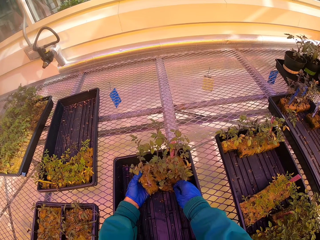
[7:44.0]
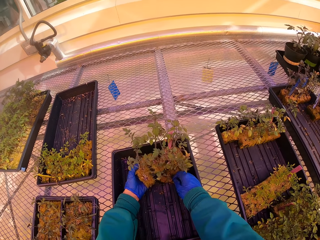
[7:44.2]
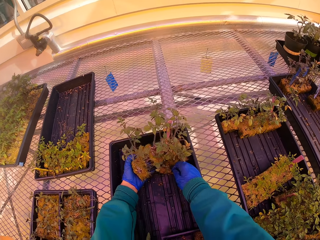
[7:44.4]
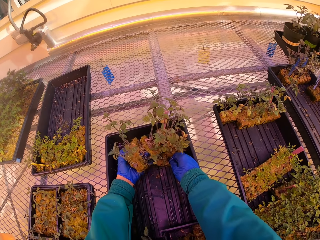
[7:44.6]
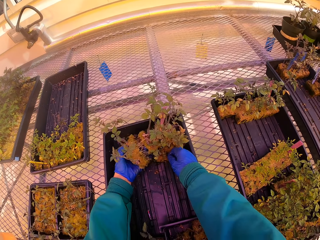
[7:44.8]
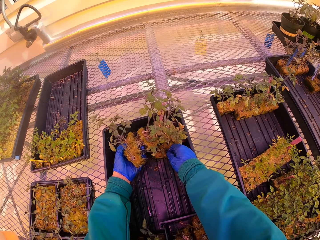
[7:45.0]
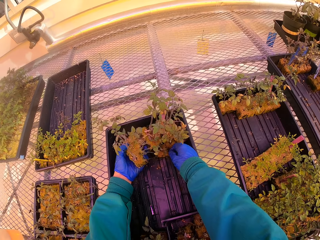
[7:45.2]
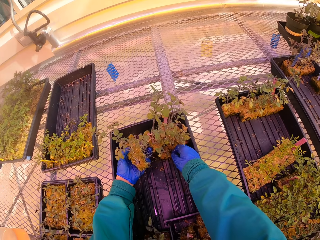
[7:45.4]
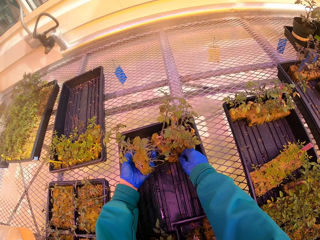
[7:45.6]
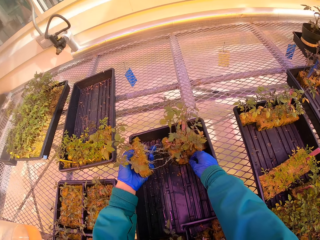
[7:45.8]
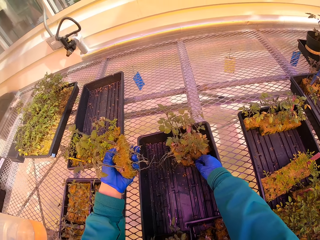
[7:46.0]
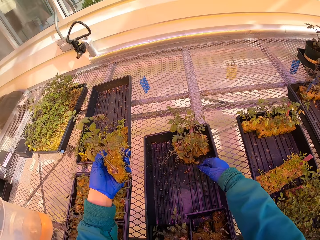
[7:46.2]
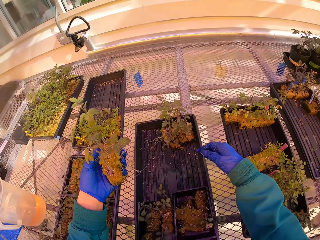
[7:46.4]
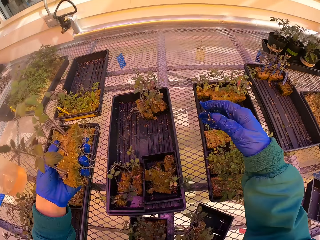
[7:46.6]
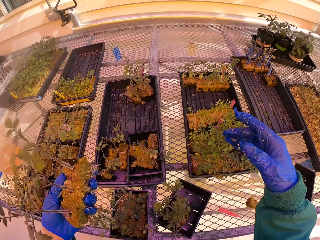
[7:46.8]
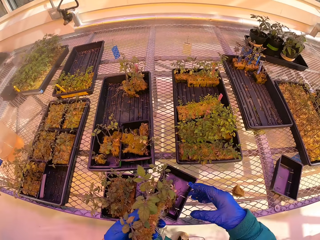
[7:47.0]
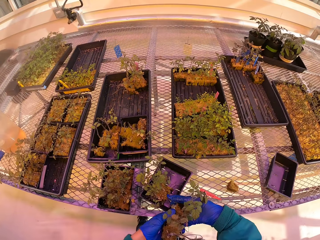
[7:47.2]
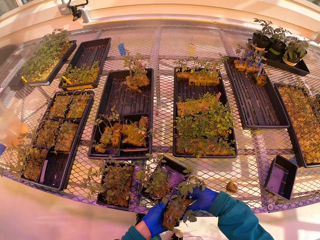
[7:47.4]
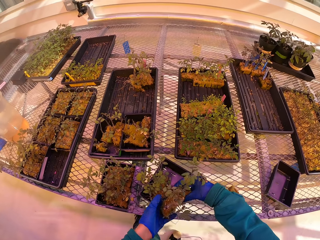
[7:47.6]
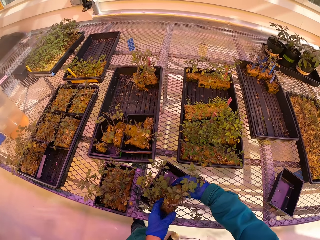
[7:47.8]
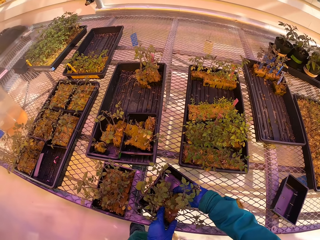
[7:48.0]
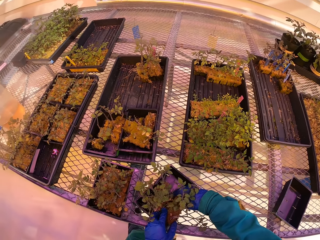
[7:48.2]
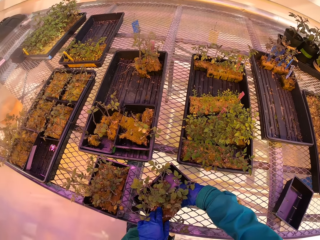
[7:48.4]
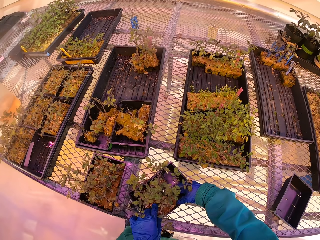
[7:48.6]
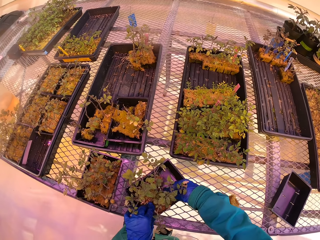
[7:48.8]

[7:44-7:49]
The camera wearer holds seedlings with the other hand. They put the seedlings in the half tray.

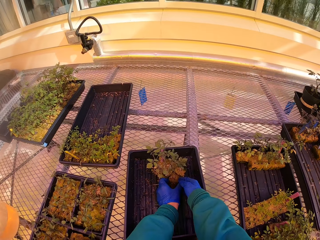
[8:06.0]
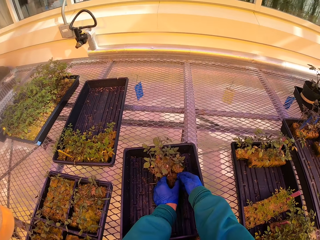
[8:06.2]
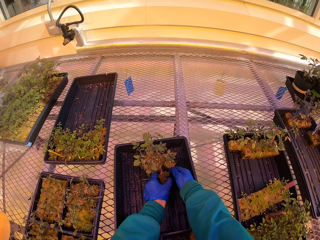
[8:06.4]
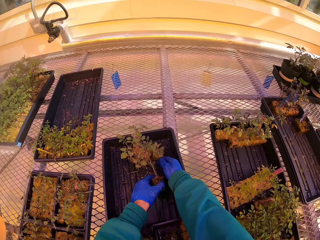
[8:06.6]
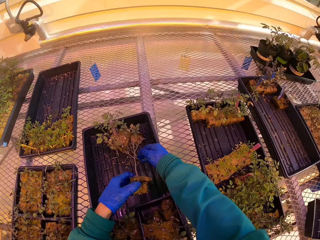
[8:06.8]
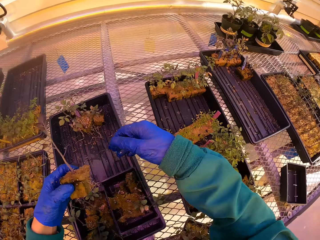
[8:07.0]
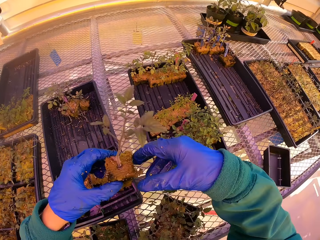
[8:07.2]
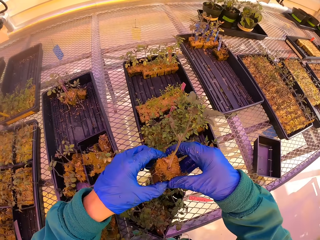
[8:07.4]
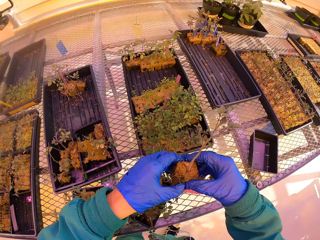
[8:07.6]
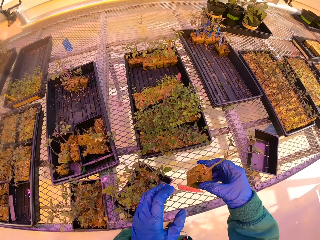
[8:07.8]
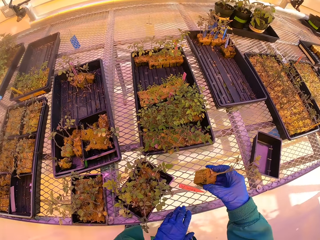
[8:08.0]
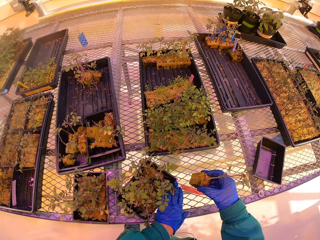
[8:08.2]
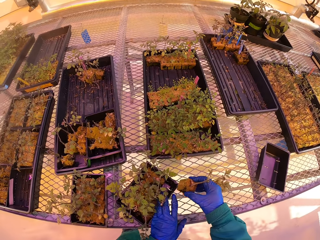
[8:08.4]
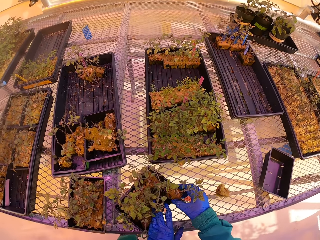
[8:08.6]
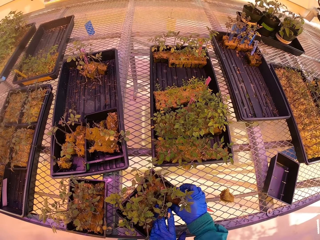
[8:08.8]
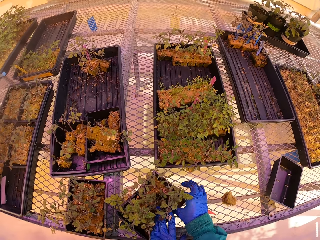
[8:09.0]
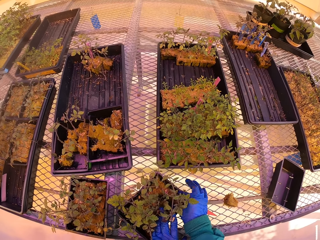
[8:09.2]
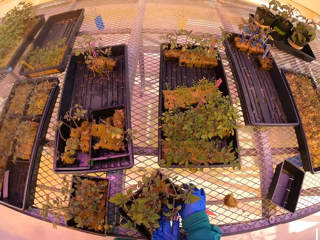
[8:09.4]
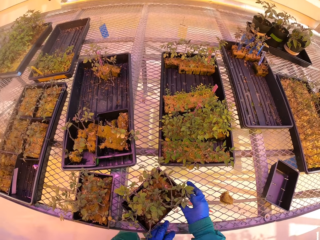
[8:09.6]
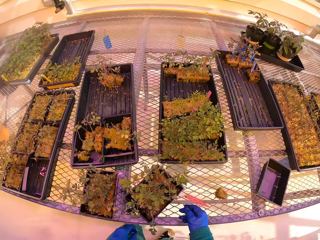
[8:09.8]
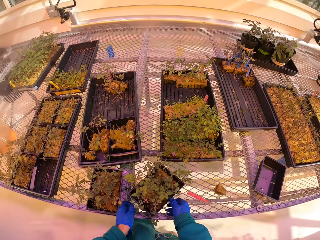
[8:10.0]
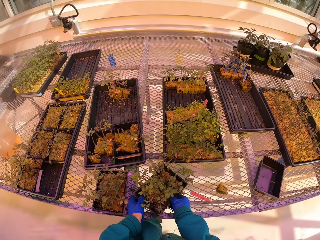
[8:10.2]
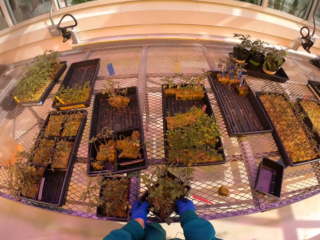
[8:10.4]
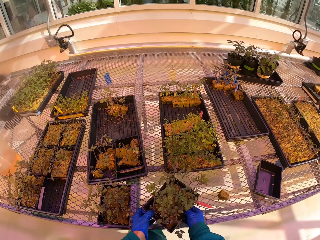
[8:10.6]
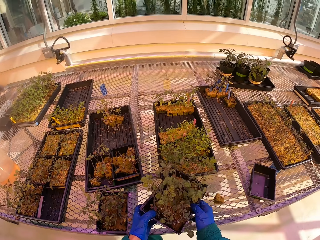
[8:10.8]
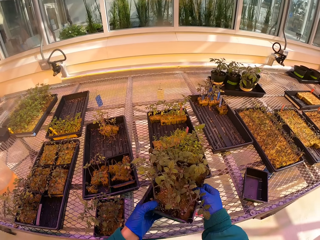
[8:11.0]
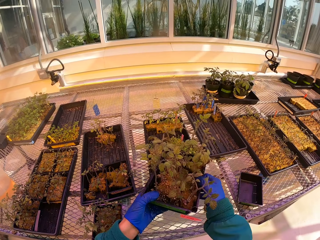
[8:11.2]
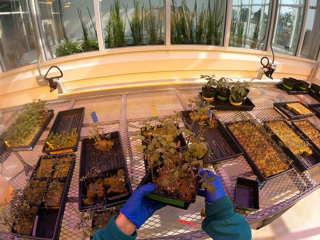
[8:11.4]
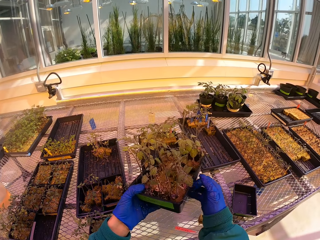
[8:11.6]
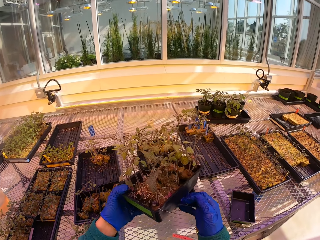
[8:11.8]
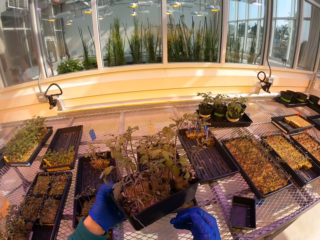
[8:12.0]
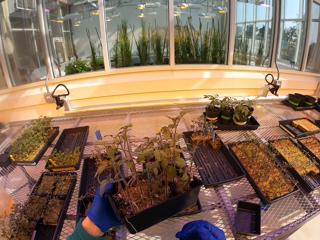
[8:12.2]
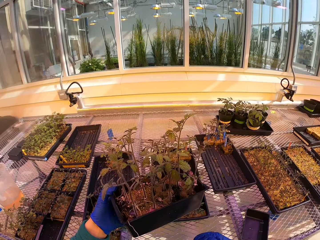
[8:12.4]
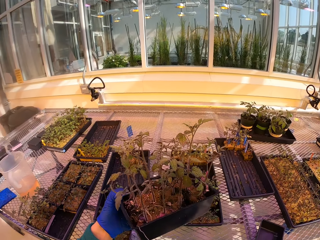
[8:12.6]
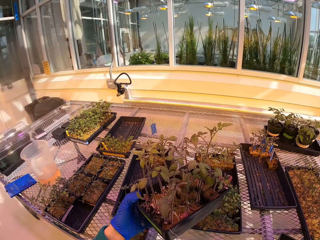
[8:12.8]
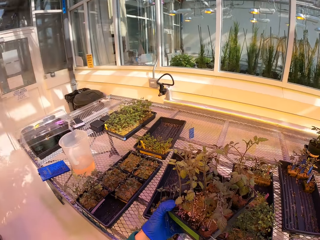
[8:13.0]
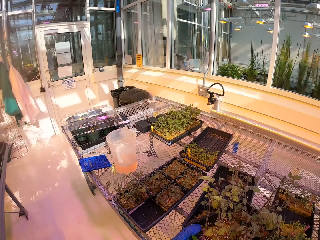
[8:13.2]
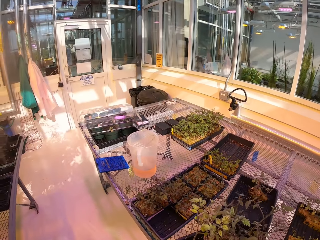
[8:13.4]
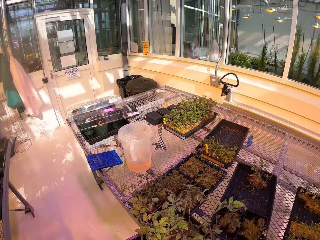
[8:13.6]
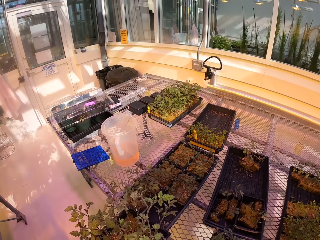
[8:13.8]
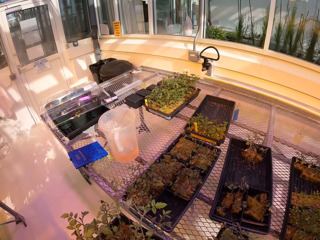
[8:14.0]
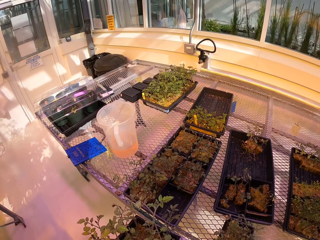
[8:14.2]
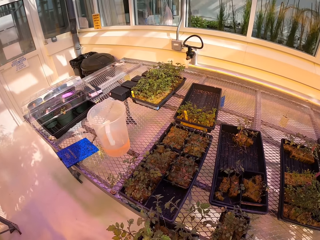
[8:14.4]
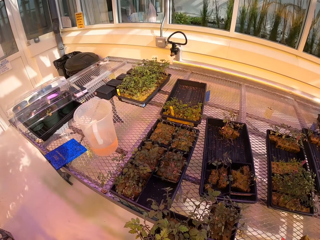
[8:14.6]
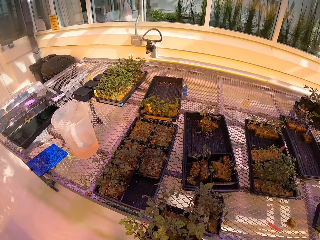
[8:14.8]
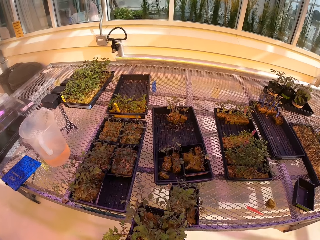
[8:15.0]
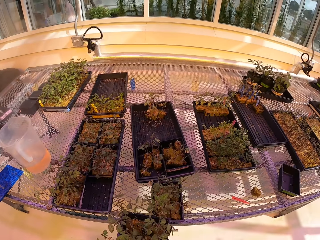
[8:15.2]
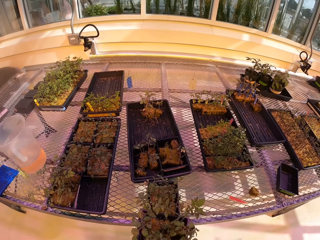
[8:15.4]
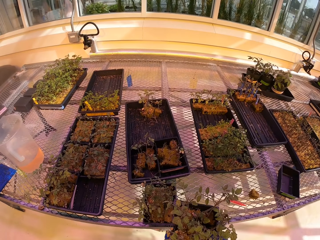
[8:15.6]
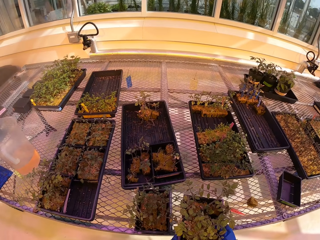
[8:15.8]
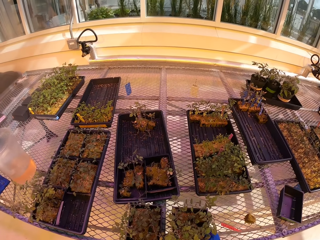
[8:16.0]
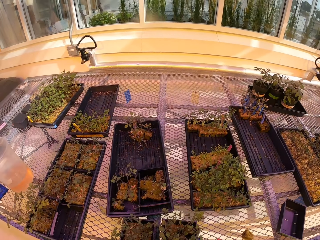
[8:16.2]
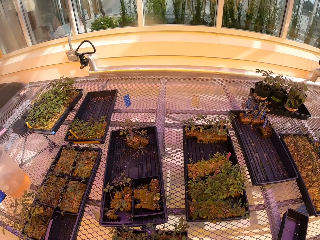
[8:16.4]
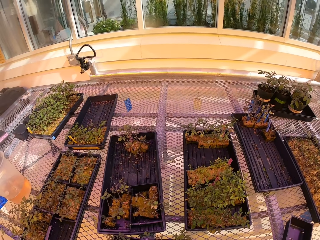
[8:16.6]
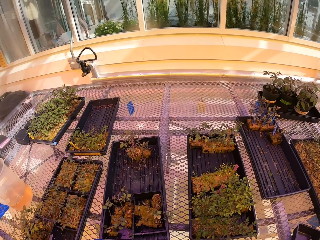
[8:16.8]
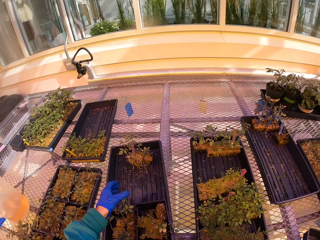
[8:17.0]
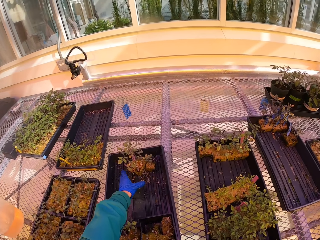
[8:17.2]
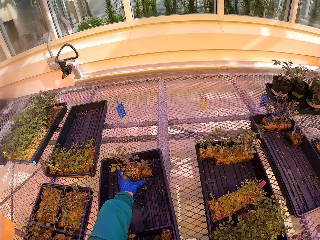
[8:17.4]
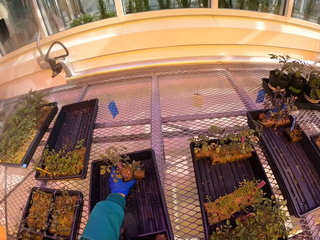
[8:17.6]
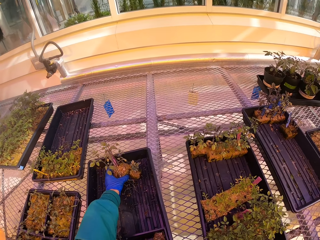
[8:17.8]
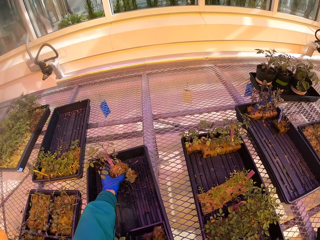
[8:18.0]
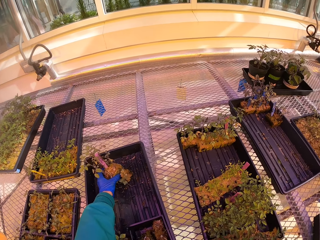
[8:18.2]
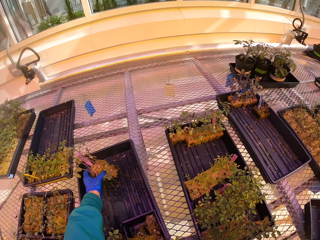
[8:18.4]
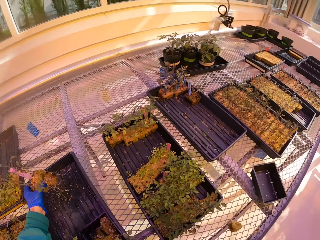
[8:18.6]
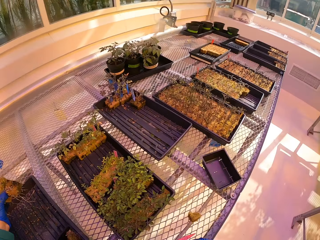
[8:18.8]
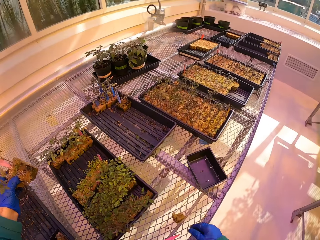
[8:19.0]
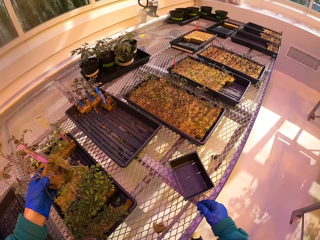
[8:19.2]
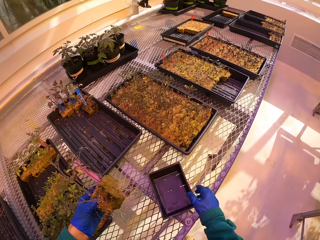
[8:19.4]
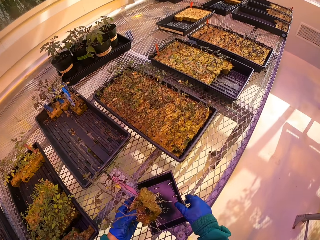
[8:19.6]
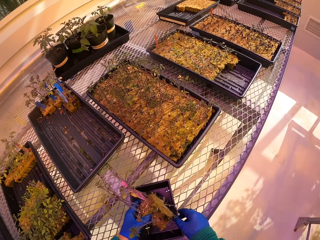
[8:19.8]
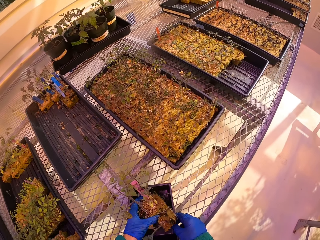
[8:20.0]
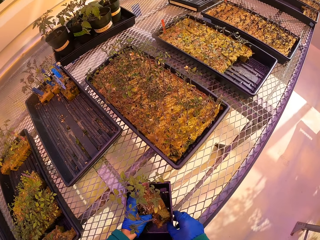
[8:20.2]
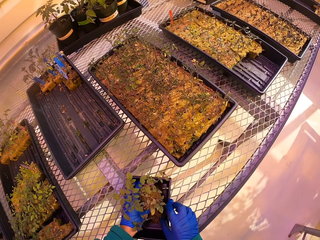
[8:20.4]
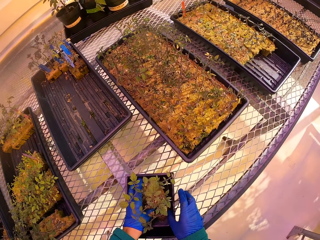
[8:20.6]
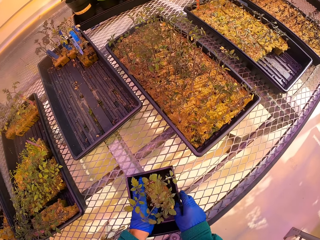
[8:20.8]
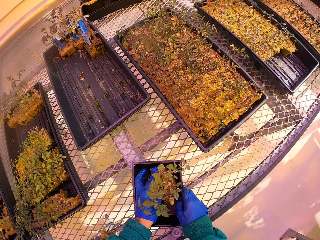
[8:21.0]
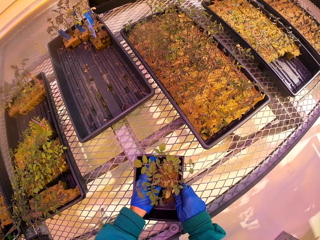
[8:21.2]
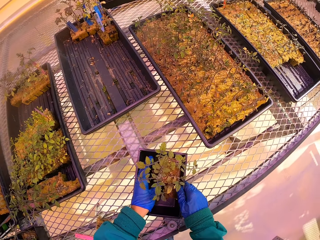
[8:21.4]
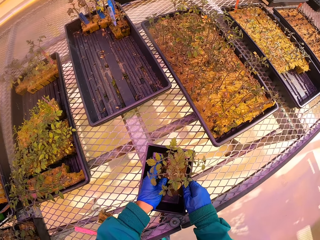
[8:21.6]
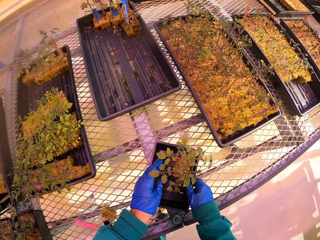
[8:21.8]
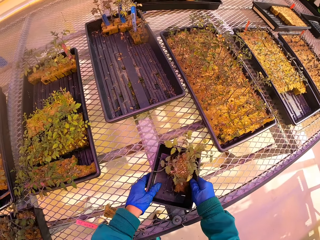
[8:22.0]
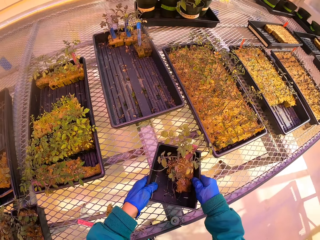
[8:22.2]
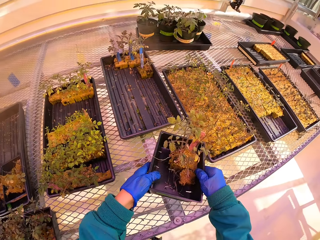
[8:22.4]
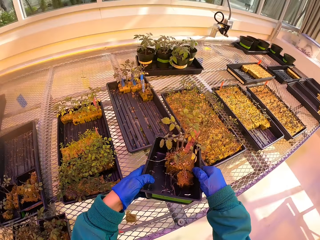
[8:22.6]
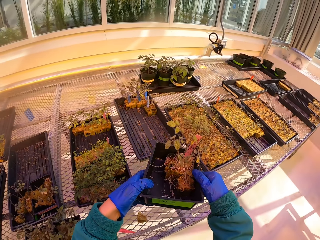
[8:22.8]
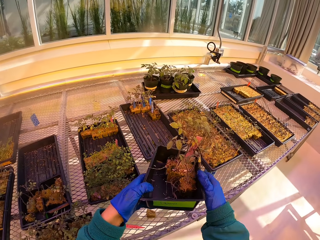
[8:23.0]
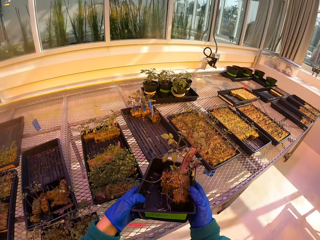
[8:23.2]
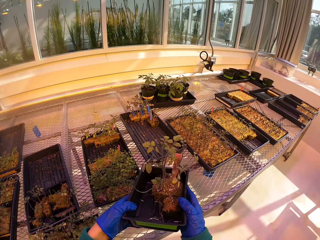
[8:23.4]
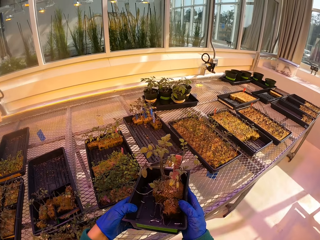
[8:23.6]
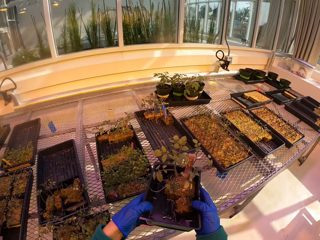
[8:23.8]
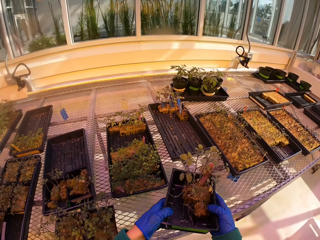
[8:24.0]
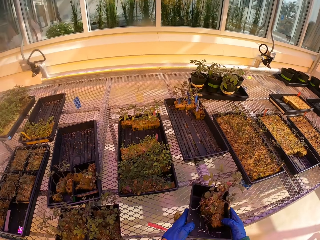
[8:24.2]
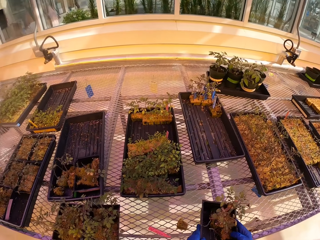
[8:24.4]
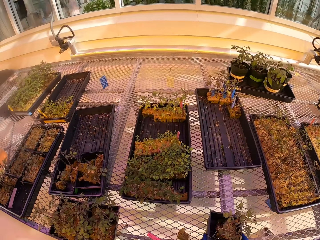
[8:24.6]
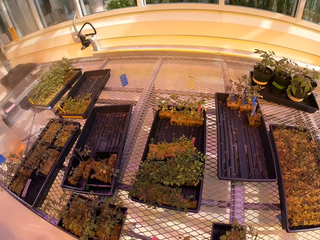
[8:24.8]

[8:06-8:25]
The camera wearer picks the plants from the tray. They hold a seedling with the other hand. They hold the half tray. They put the seedling in the half tray. They pick up the half tray. They turn the half tray. They remove a hand from the half tray. They put the half tray on the worktop. They pick the plants from the tray. They hold the half tray. They put the seedlings in the half tray. They lift the half tray.
